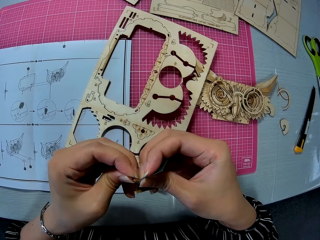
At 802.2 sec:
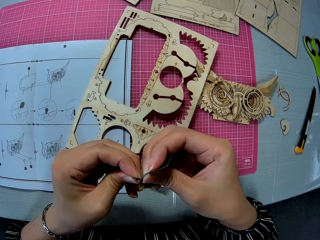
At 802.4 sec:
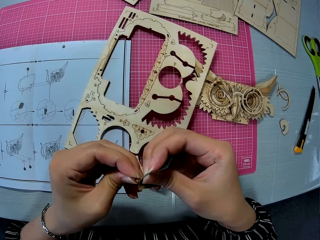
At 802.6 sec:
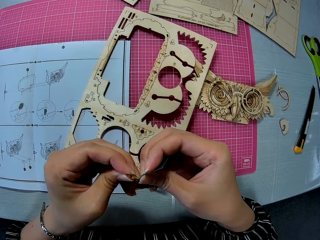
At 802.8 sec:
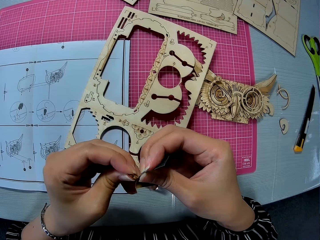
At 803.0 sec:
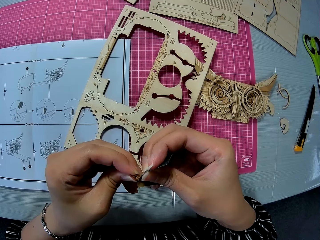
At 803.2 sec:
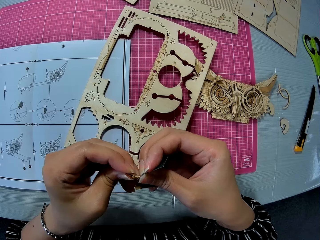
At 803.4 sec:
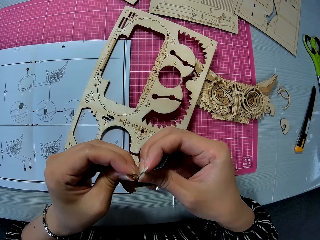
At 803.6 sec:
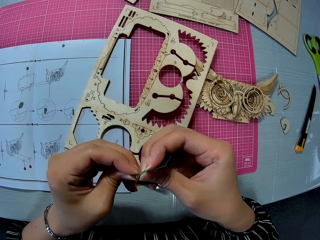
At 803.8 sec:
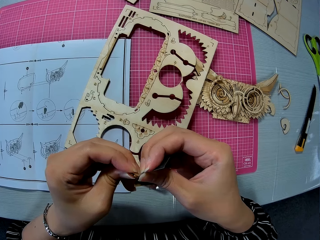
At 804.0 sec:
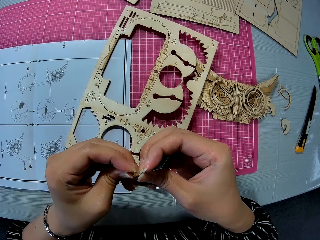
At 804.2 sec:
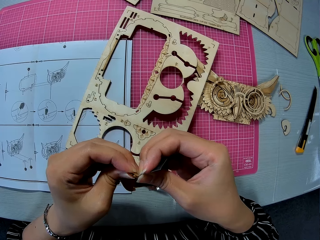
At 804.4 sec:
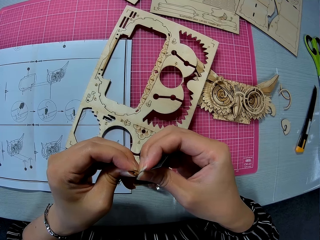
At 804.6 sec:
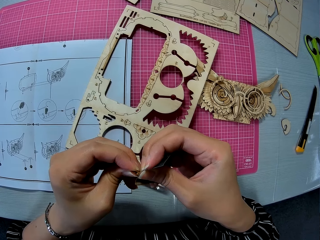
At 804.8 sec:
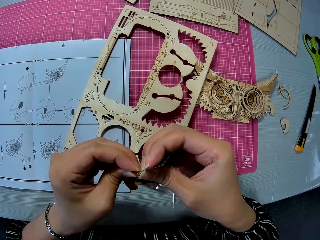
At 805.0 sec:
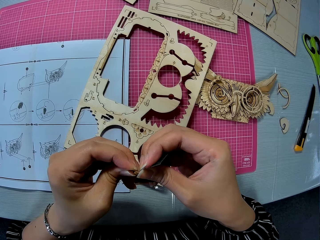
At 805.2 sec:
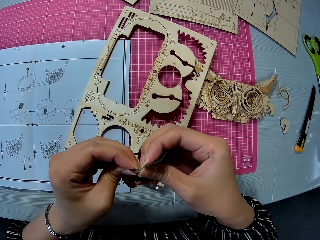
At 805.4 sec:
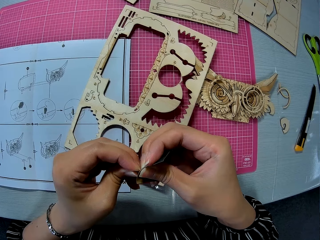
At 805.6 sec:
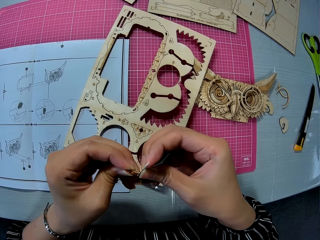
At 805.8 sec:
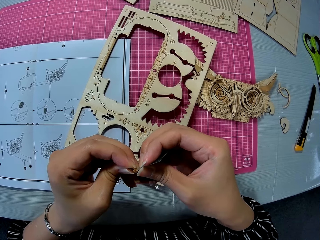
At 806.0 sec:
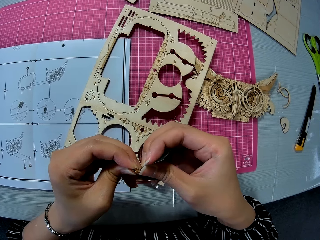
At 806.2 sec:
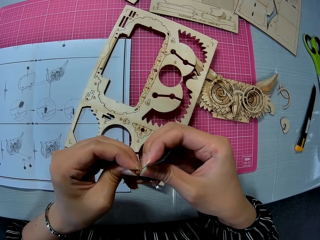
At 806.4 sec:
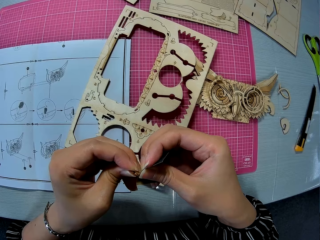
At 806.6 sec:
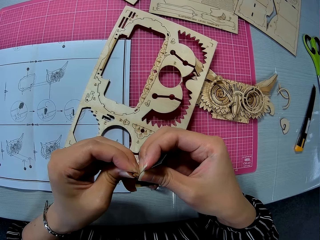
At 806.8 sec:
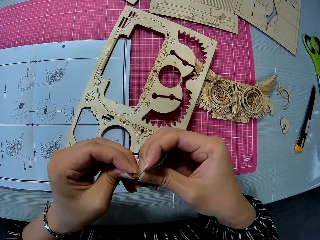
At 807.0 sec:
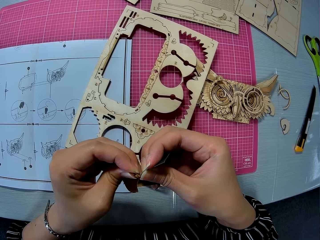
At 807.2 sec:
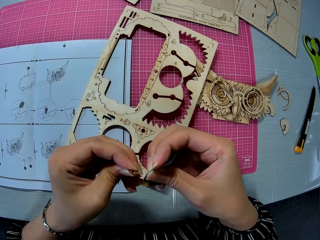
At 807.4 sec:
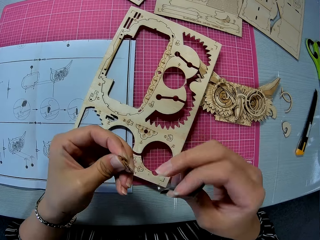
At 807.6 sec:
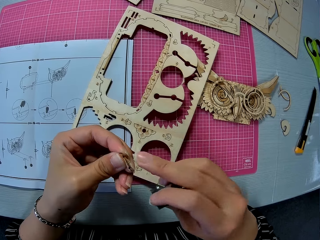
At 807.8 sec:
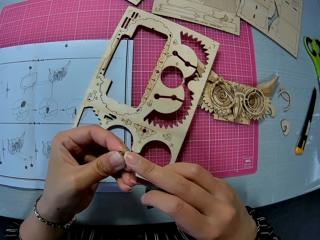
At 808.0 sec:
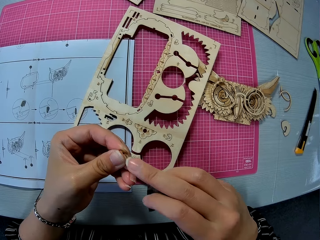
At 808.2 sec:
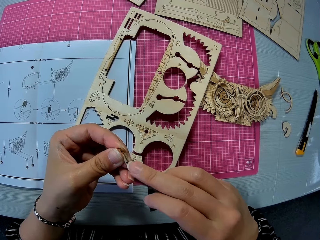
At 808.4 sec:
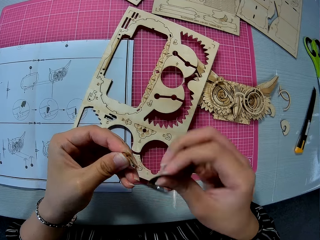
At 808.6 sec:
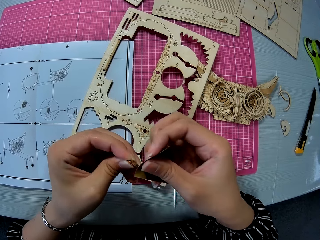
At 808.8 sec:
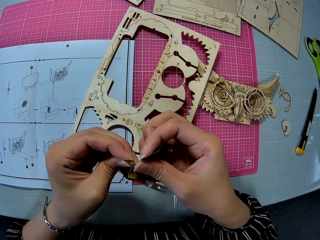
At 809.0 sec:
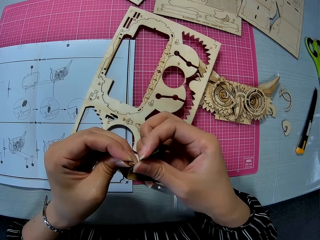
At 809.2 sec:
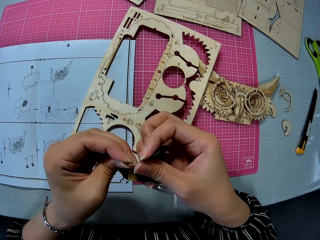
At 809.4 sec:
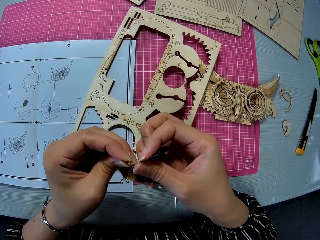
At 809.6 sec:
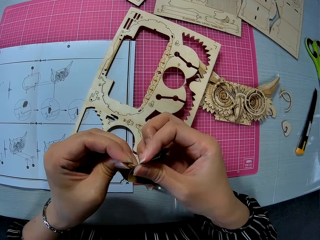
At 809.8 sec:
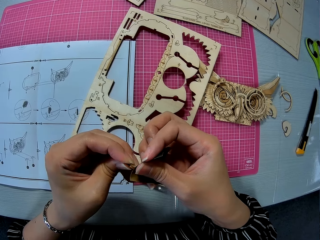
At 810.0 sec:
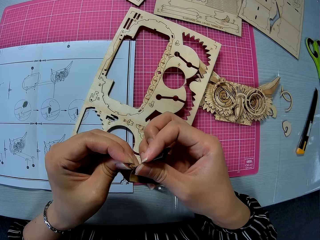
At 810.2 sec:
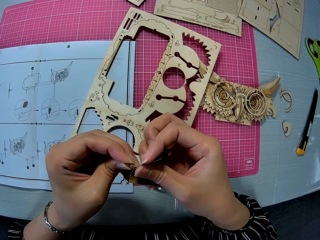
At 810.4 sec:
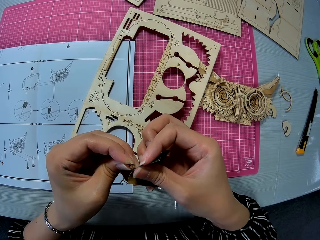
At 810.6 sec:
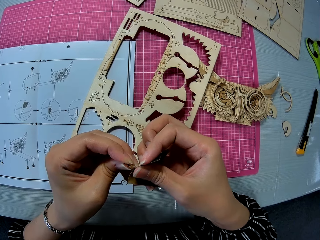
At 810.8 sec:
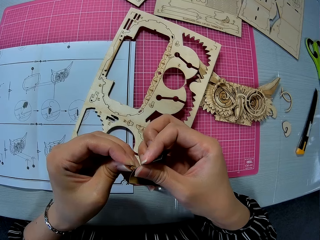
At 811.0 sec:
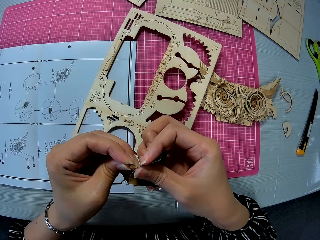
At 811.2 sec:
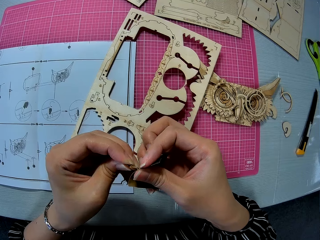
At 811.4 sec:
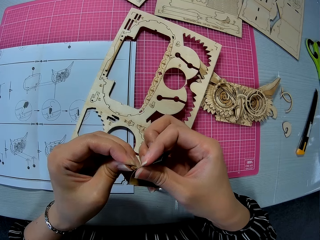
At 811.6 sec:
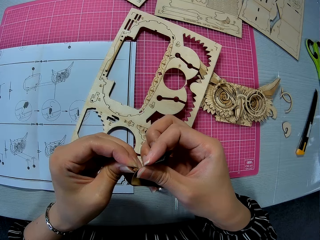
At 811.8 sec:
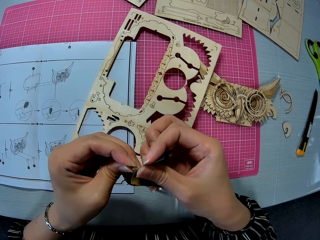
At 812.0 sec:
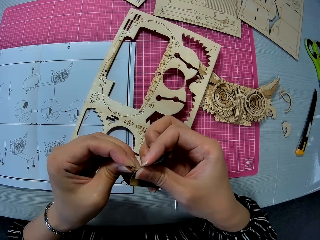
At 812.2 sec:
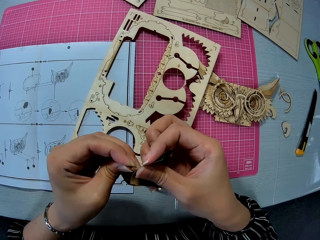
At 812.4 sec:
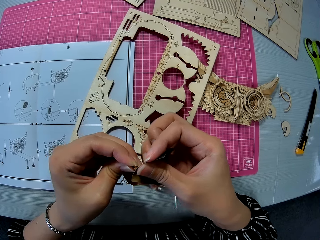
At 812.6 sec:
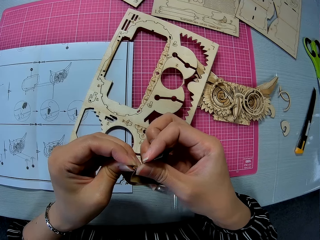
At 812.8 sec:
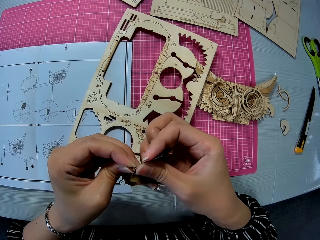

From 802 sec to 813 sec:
The camera wearer rubs the wood with her finger. She scrubs the pre-cut wood with sandpaper.

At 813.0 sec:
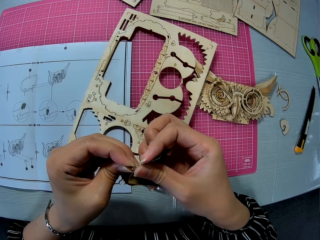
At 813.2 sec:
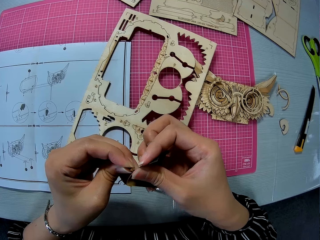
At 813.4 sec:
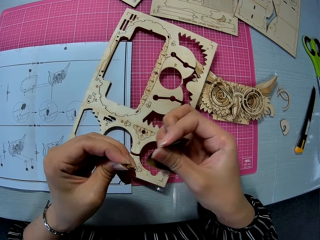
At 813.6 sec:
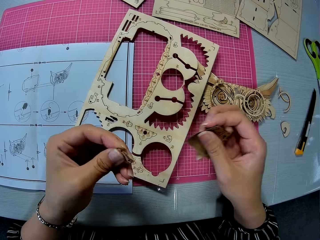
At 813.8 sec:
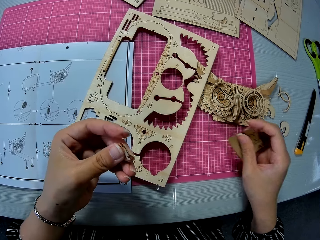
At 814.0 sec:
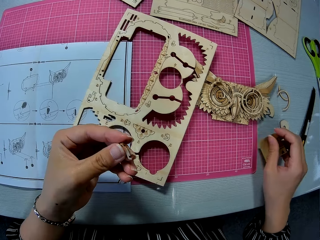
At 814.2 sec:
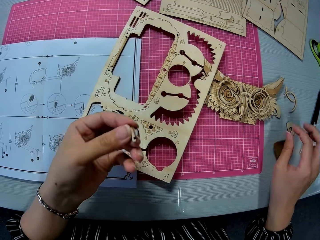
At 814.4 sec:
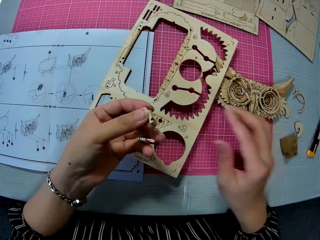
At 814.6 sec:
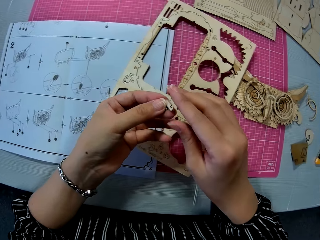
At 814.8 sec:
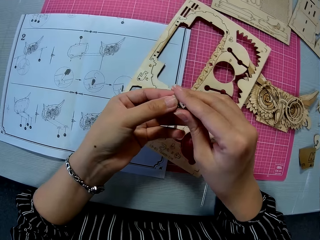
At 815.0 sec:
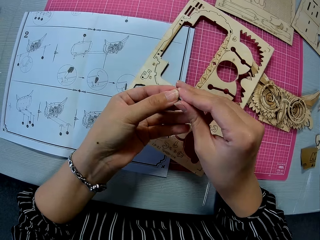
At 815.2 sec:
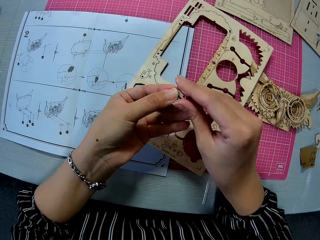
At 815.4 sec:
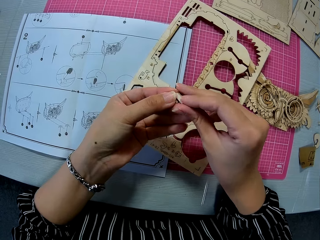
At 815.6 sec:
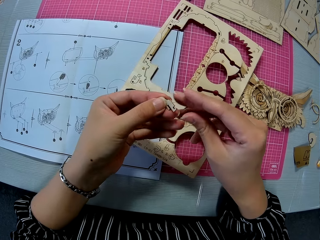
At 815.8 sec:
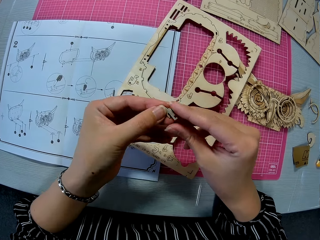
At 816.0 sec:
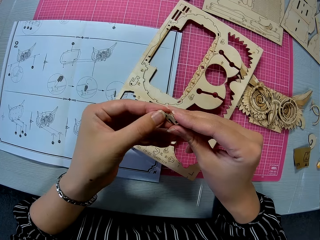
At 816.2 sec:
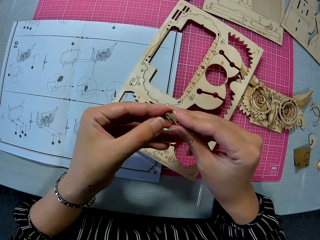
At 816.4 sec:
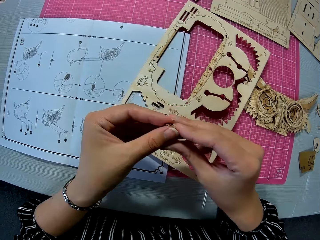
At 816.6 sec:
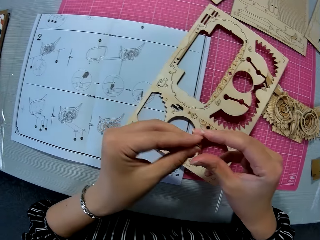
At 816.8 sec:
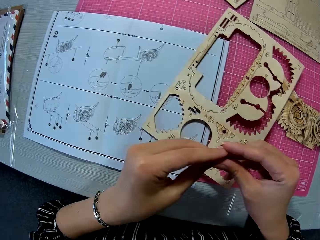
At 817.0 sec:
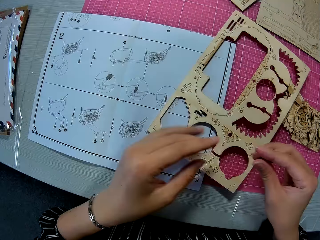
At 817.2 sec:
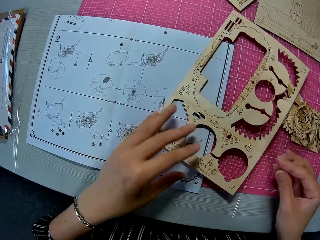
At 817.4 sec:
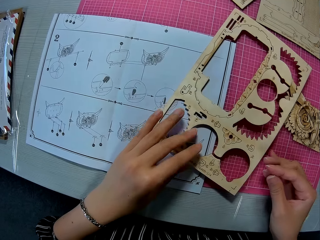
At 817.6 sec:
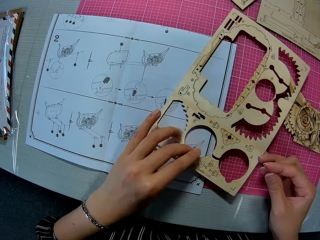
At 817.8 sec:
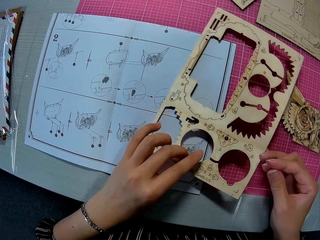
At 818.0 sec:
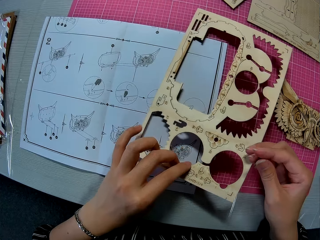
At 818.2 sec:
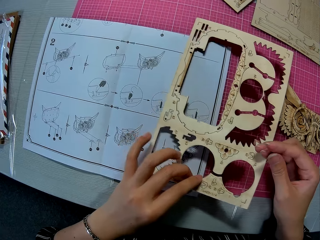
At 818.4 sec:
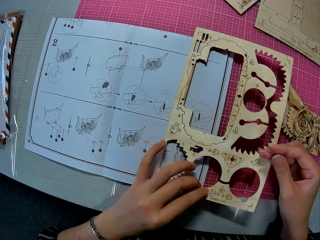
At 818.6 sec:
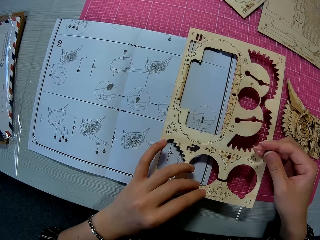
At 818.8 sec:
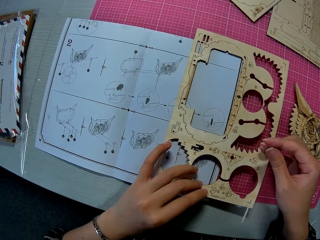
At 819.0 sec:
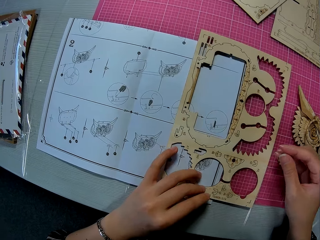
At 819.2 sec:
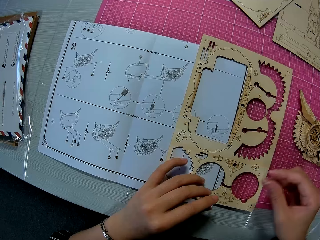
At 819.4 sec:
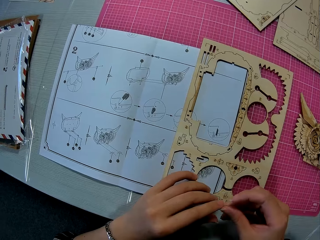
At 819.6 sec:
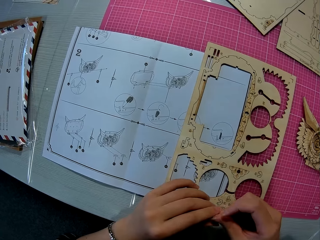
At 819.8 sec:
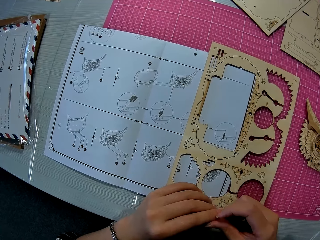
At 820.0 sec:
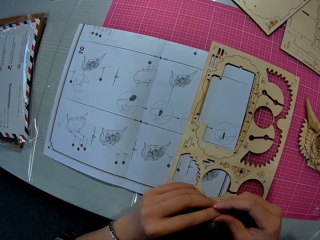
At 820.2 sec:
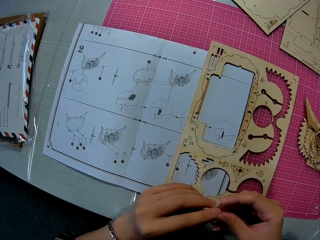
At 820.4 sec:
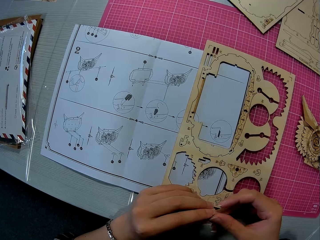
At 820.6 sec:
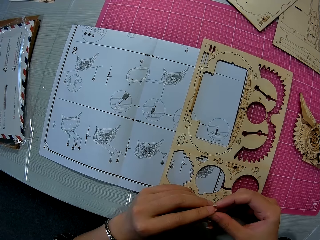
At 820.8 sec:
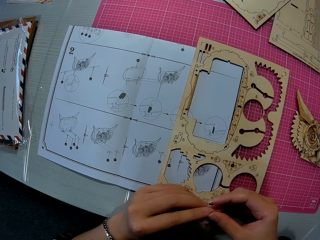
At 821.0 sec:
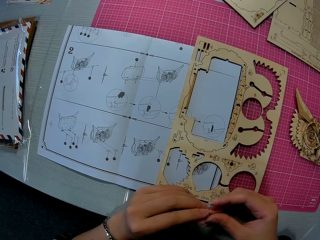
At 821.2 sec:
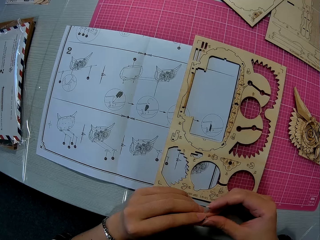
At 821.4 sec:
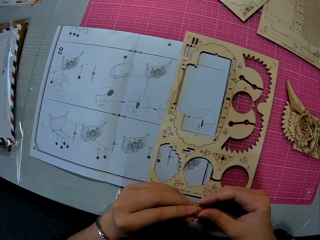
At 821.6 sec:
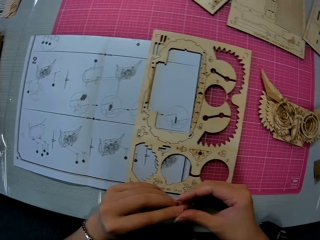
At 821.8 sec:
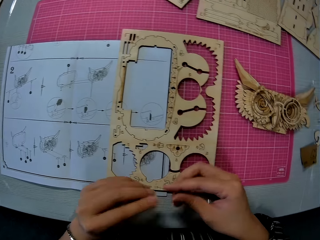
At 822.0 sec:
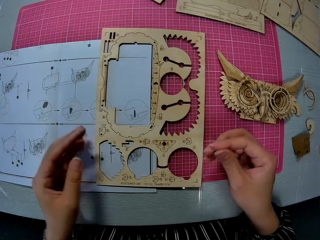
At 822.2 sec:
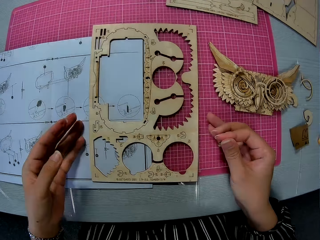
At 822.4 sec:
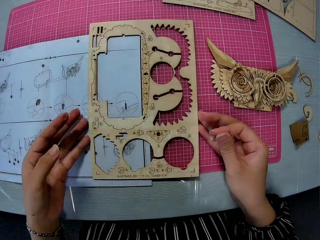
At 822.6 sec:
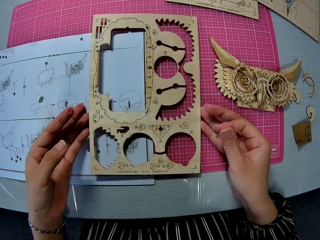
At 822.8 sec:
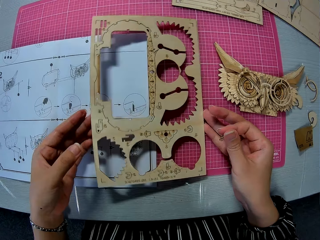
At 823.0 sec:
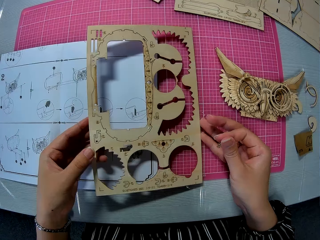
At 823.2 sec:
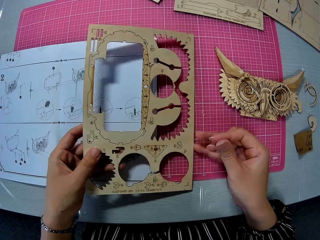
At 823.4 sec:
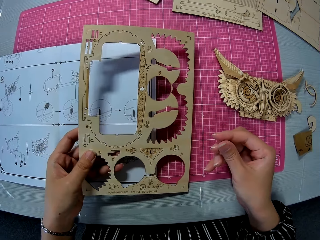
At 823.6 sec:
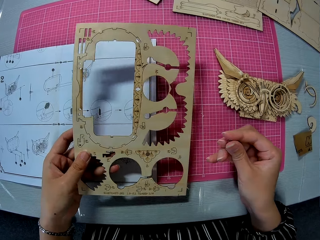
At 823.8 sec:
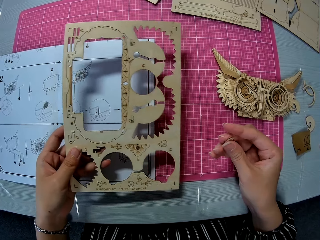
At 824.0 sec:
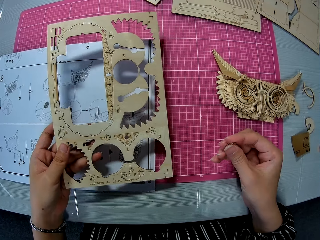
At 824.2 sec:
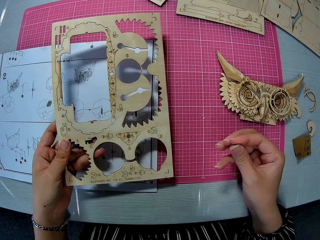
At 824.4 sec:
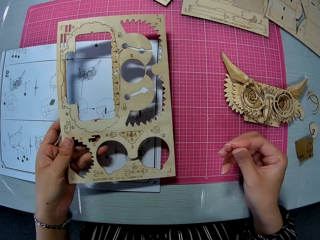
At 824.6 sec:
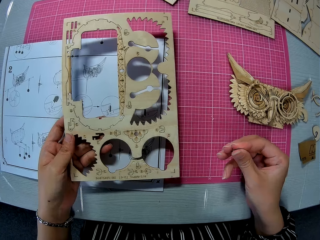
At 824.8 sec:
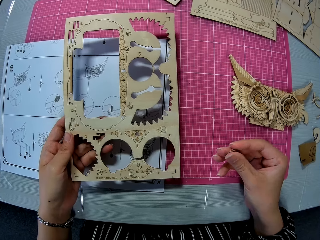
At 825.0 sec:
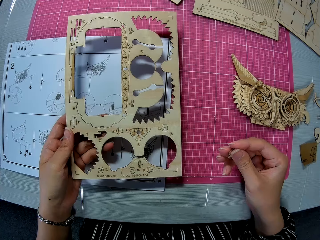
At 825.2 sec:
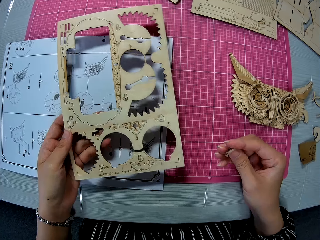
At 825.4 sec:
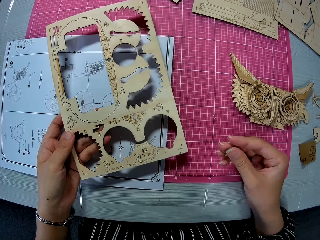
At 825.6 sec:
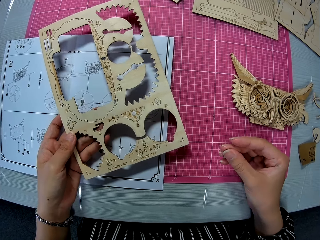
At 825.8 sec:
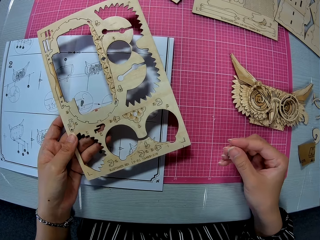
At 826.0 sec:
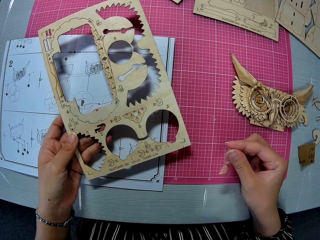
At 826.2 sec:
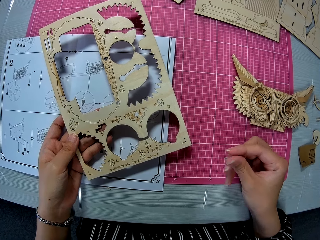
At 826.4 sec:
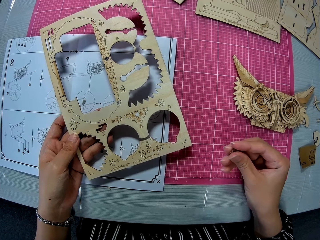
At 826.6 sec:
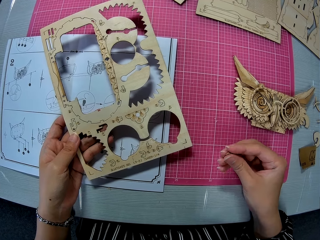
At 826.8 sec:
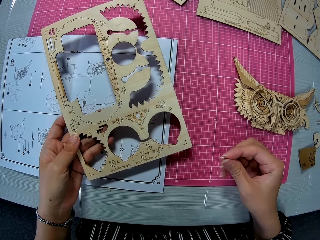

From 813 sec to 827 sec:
The camera wearer puts the sandpaper on the table. She rubs the wood with her finger. She picks up the cardboard on the blueprint. She holds the wood owl model kit. She holds the pre-cut piece of wood. She holds the wood owl model kit.
